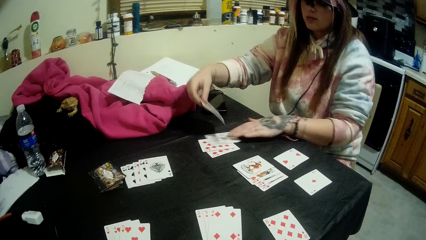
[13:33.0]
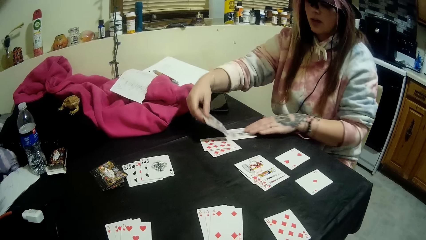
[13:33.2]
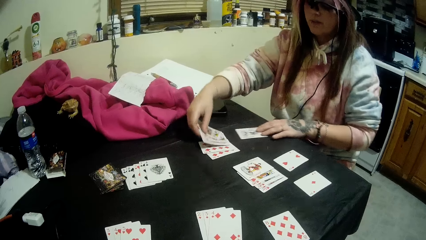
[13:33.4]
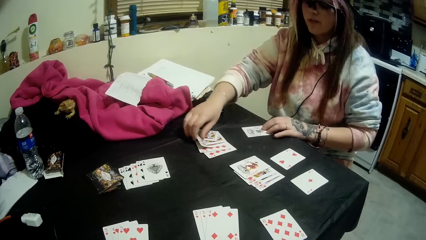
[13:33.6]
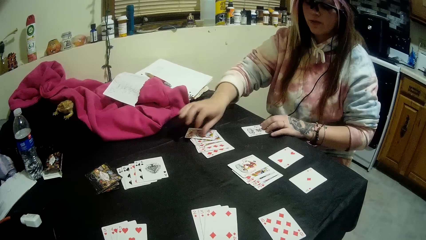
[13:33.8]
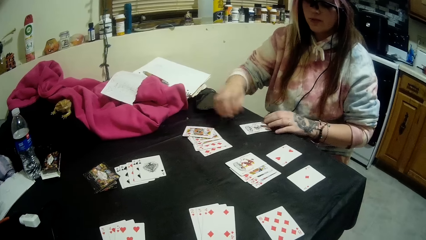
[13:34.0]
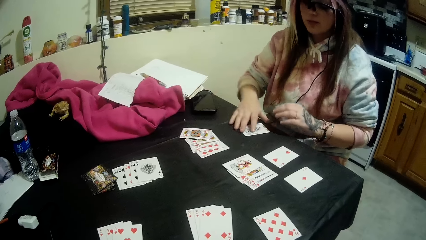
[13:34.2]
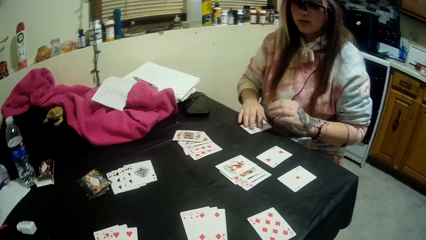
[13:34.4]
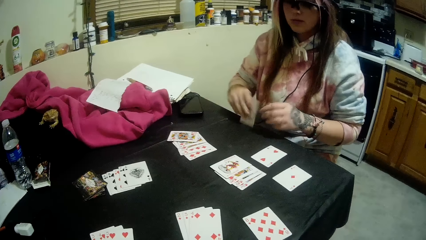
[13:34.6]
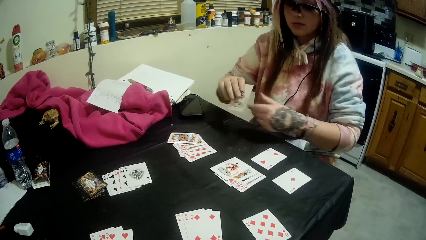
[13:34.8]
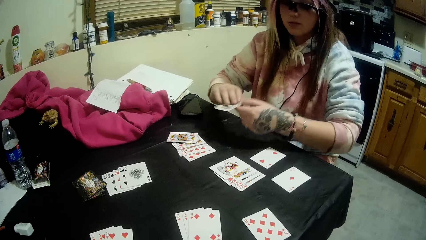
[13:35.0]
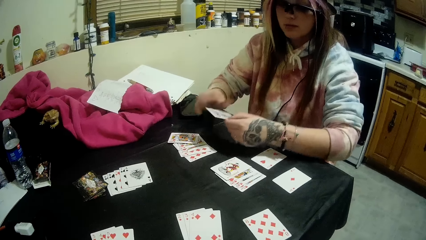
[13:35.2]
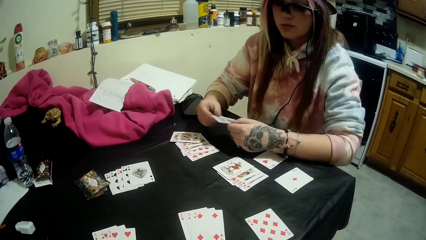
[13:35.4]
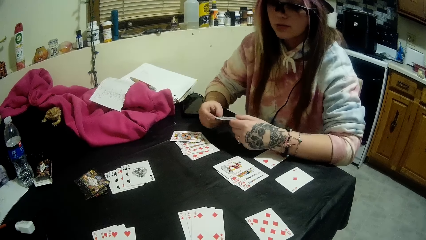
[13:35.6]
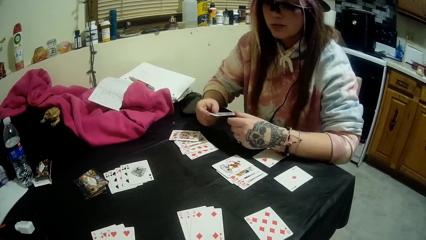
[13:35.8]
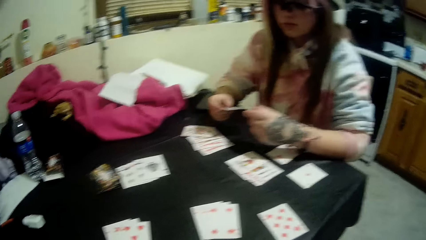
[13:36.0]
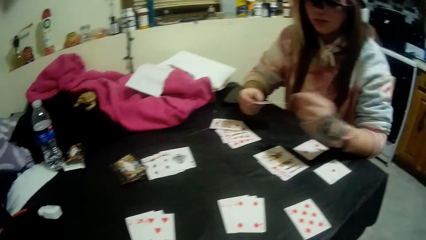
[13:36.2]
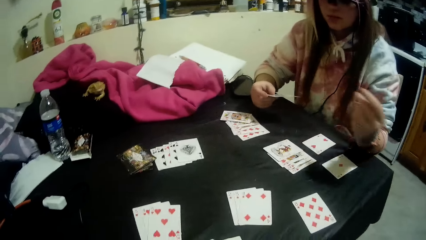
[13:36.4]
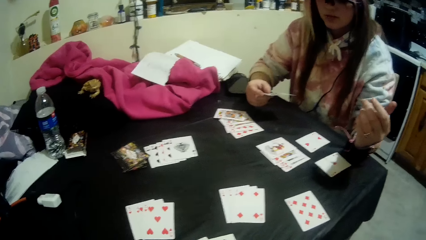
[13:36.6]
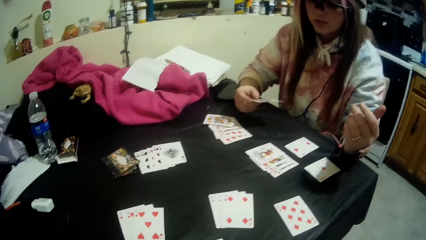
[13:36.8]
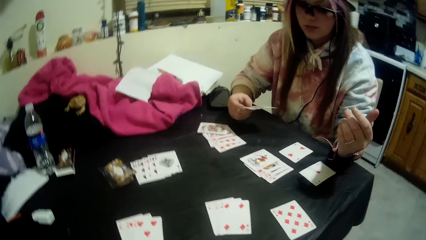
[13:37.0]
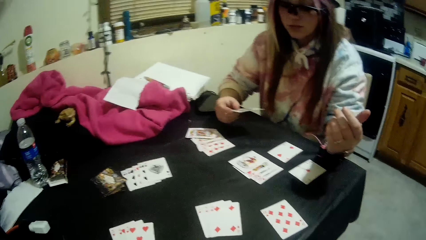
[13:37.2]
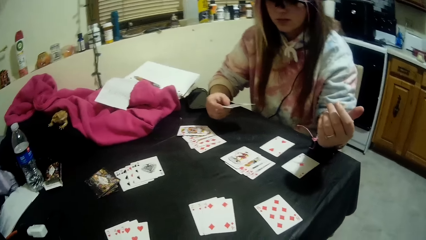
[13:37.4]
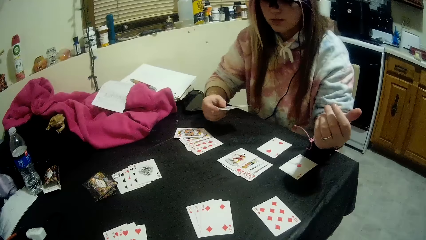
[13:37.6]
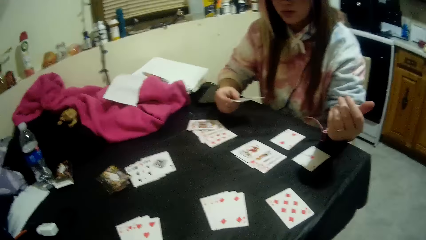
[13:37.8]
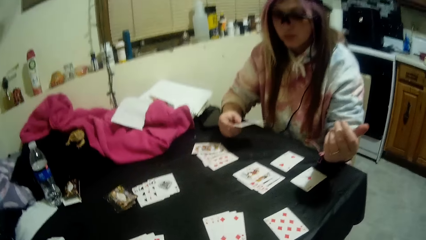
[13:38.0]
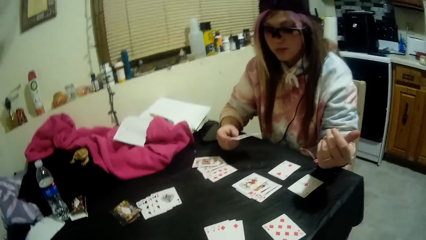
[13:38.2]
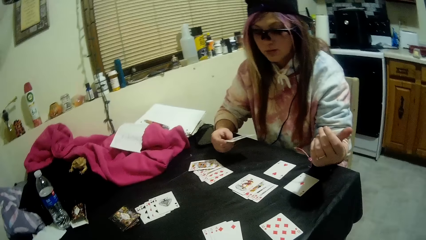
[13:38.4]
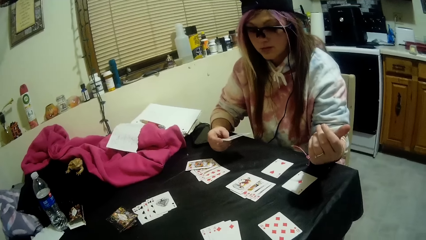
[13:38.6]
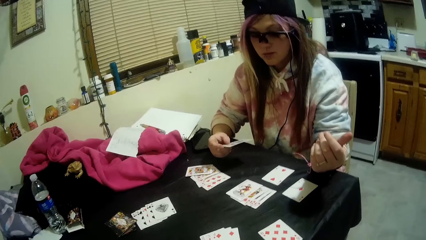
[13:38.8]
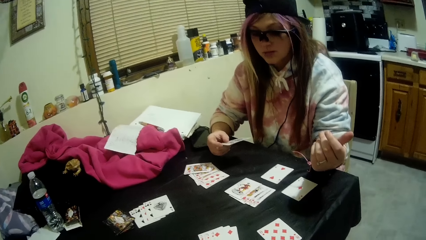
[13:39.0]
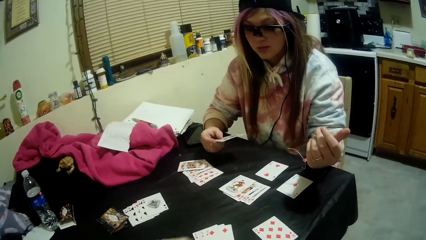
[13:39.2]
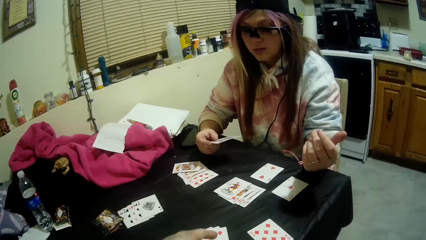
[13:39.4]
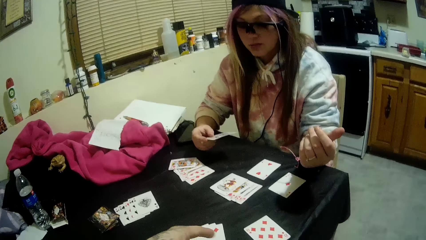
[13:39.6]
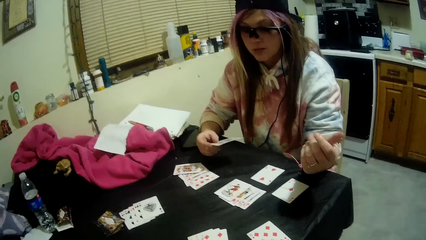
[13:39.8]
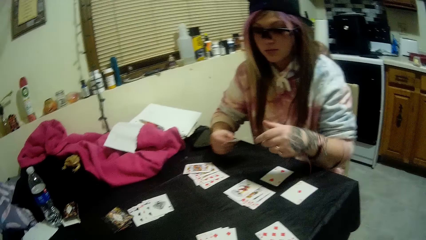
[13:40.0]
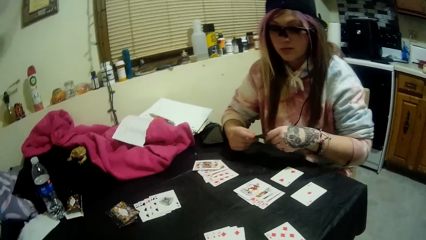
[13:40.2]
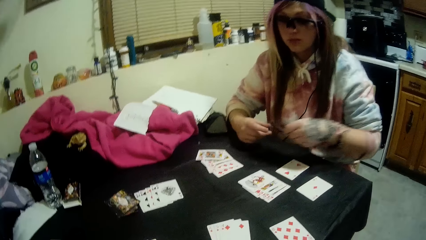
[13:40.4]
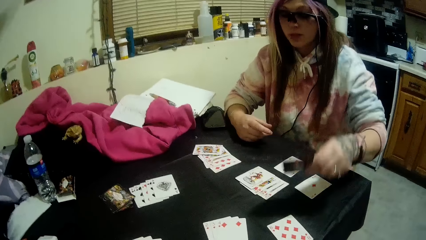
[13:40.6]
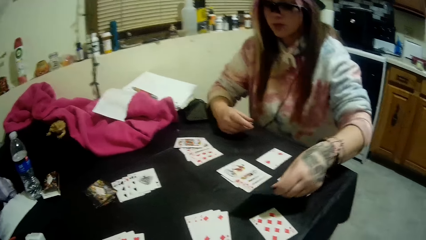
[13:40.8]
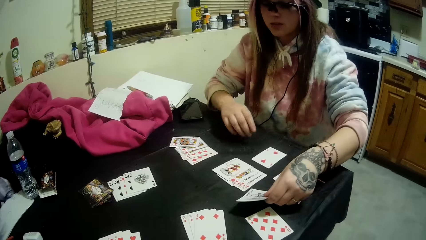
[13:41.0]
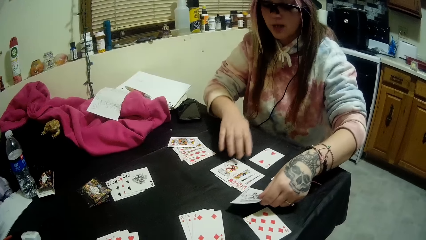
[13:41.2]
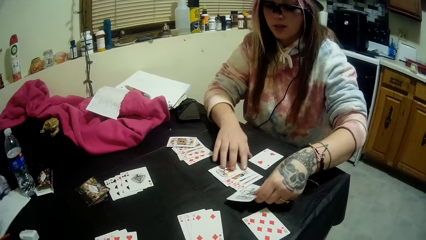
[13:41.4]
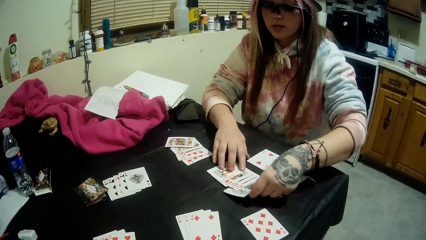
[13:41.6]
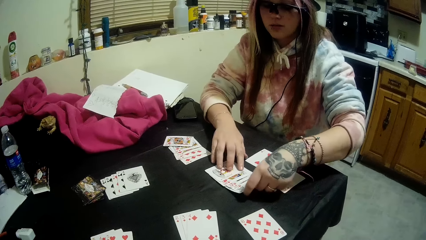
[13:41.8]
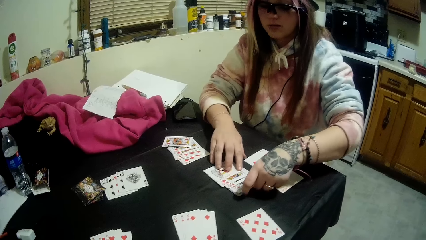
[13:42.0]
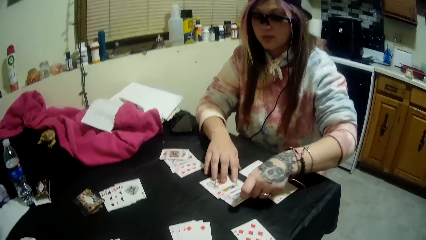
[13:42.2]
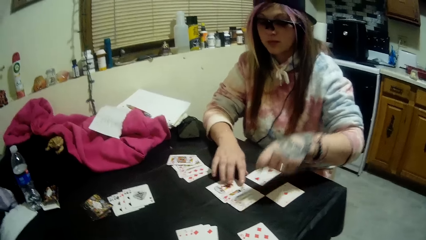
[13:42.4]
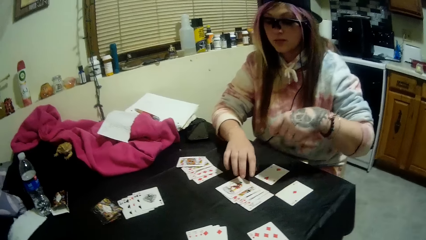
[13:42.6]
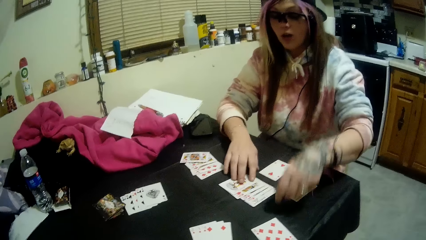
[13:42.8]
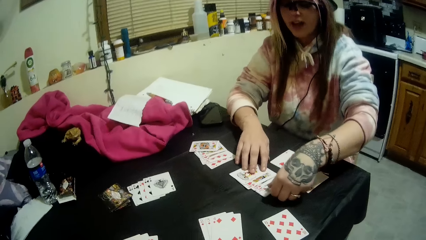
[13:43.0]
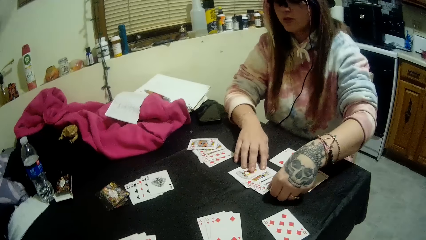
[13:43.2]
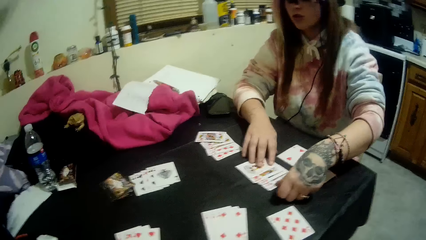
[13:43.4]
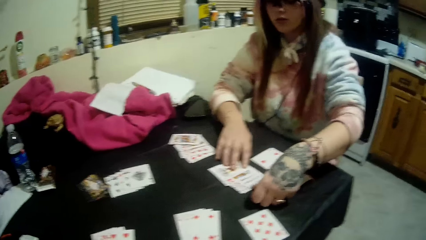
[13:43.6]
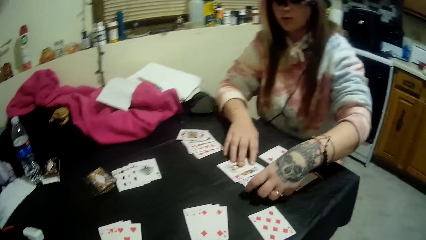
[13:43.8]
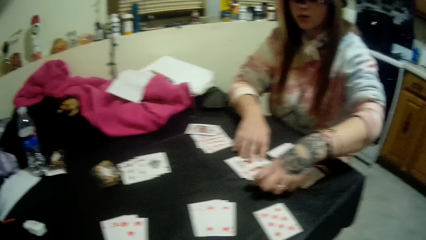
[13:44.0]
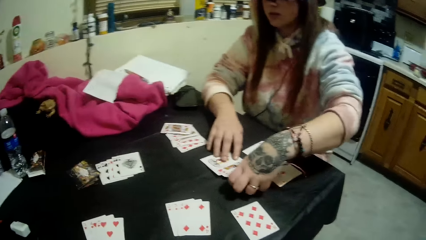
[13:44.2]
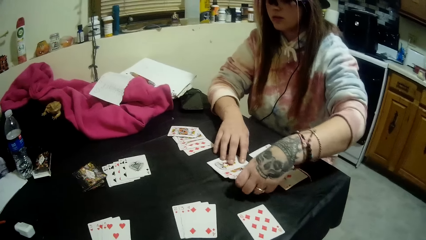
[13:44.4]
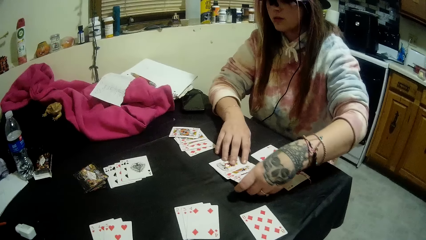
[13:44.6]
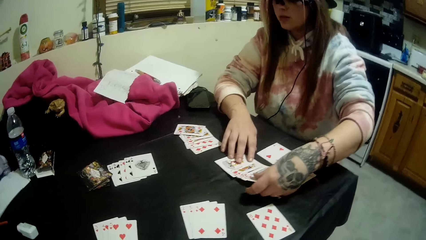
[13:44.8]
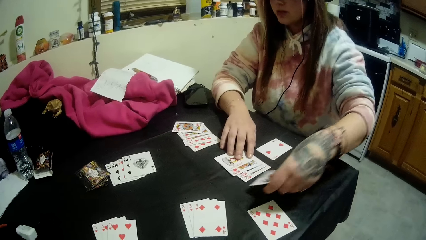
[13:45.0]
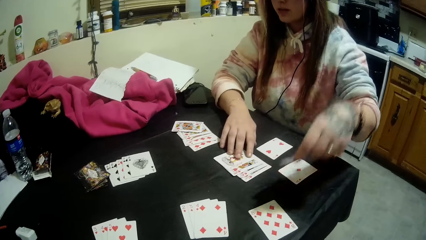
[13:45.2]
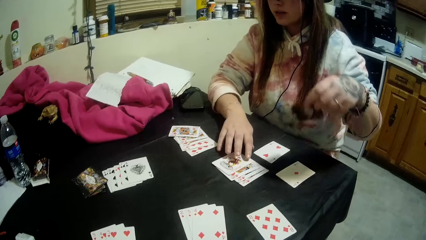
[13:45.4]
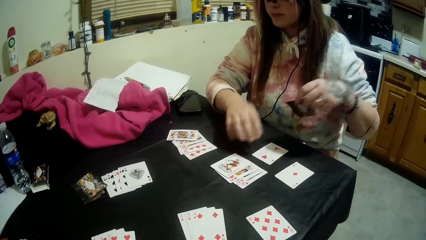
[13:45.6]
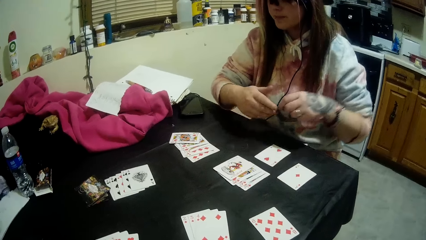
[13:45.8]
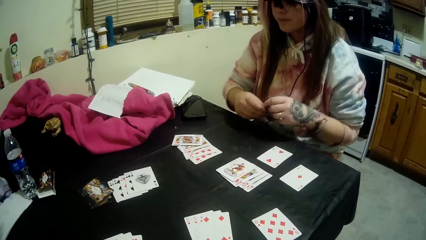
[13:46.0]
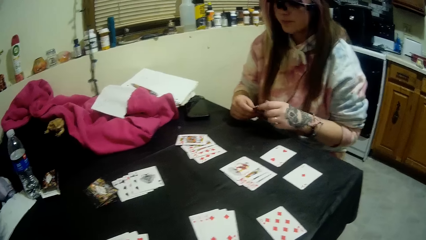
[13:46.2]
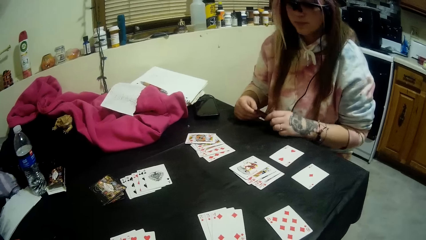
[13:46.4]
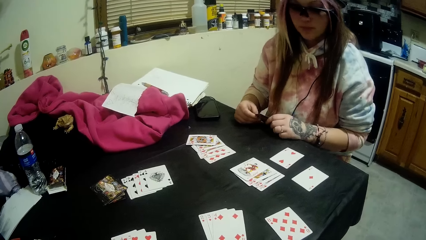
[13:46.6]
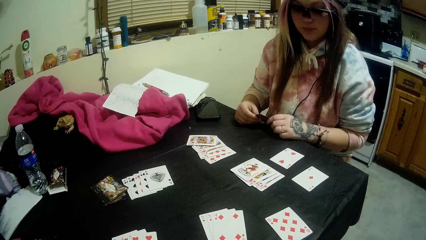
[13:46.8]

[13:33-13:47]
A woman moves a card on the table with her left hand. She drops the cards in her hands on the table. Another woman talks to the camera wearer. The first woman picks a card from the table with her right hand. The camera wearer observes the other woman. They talk to the other woman. The first woman drops a card in her hands on the table. She picks a card from the table with her right hand. She holds the card with her right hand.

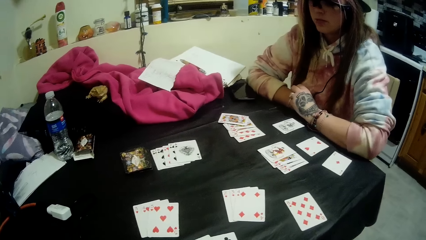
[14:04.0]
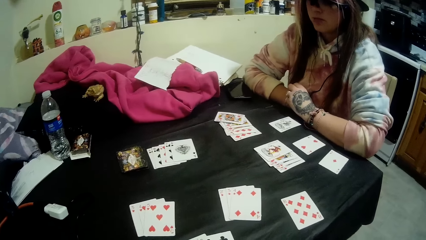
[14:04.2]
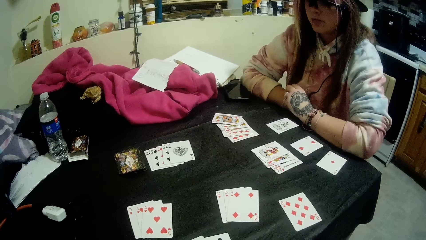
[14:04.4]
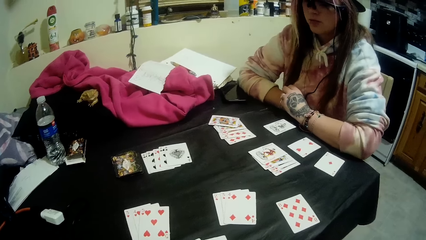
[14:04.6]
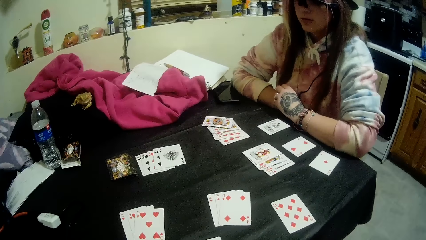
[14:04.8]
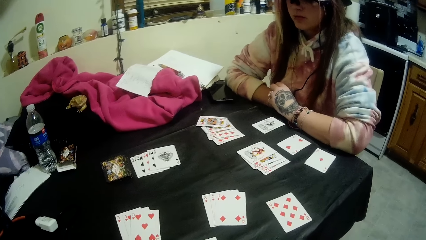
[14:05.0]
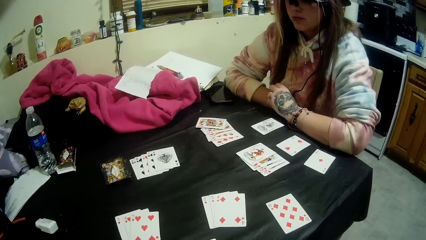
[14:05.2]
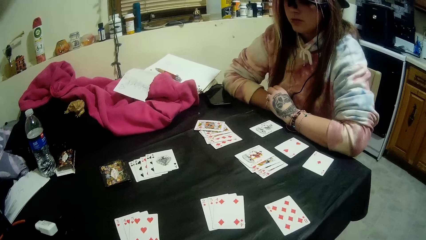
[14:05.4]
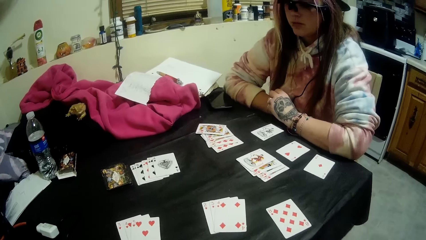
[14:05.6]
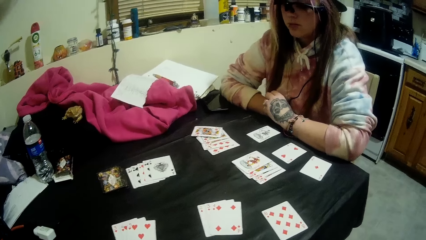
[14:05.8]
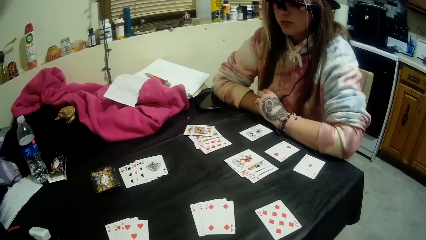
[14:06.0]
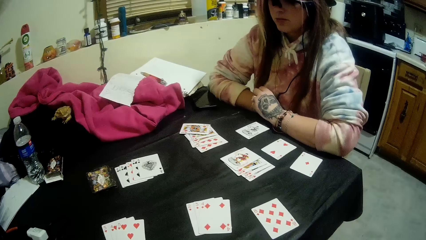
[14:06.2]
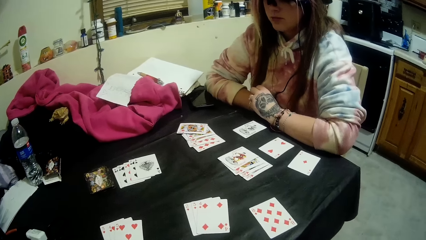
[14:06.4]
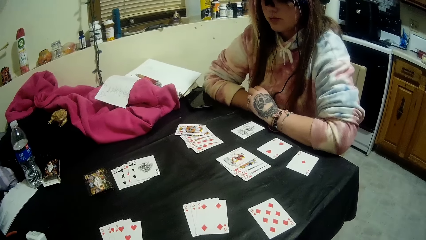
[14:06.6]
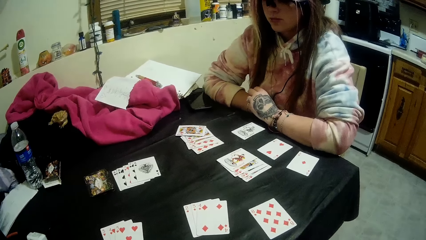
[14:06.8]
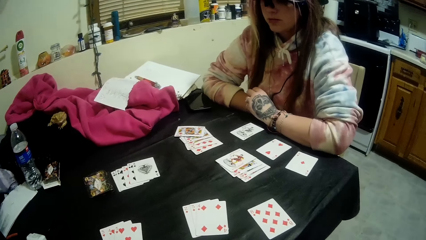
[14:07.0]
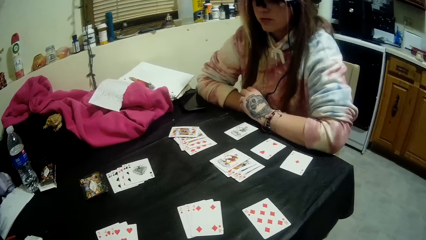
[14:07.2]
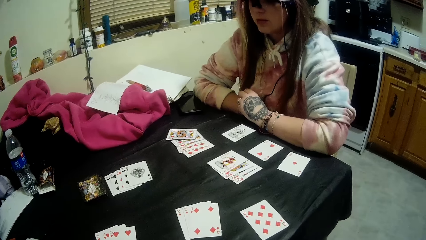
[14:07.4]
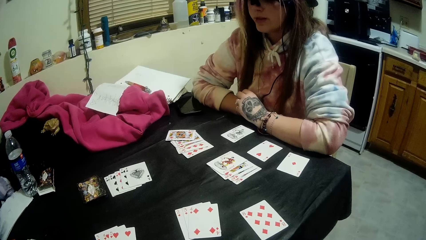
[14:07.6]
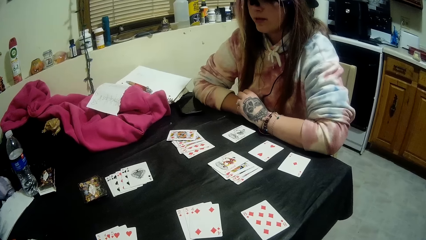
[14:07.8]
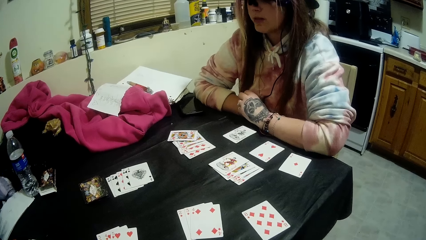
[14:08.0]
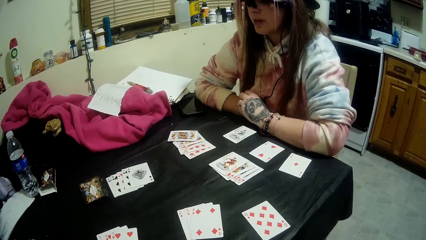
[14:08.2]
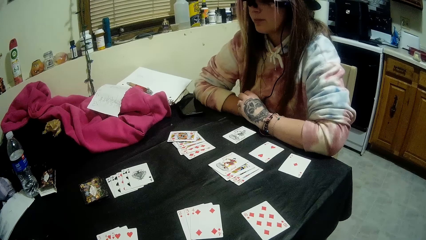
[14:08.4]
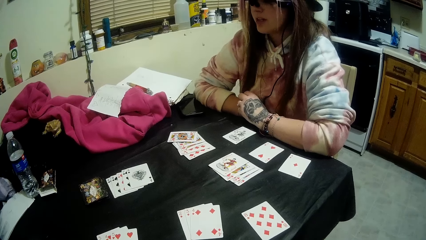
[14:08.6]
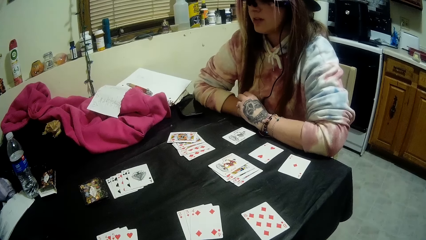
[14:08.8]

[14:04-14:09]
The camera wearer looks at the cards on the table. A person talks to the camera wearer.
